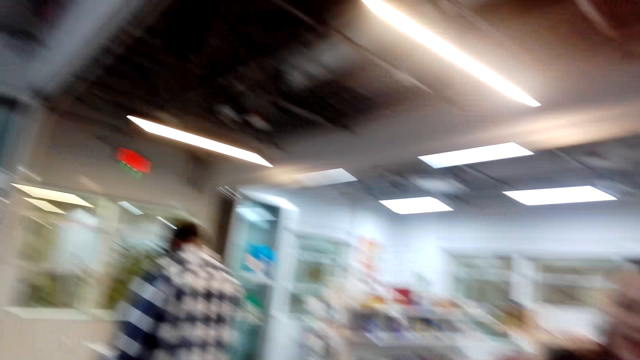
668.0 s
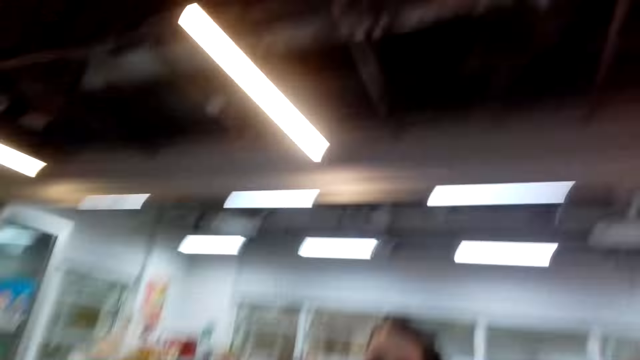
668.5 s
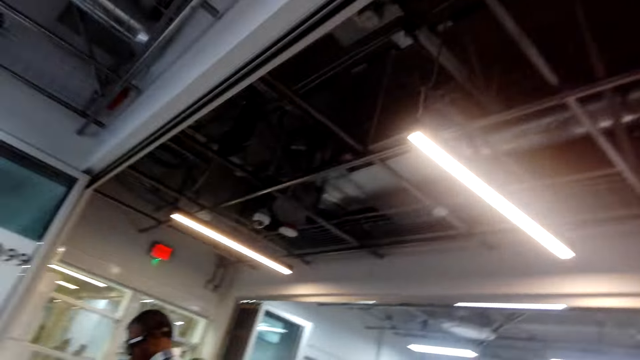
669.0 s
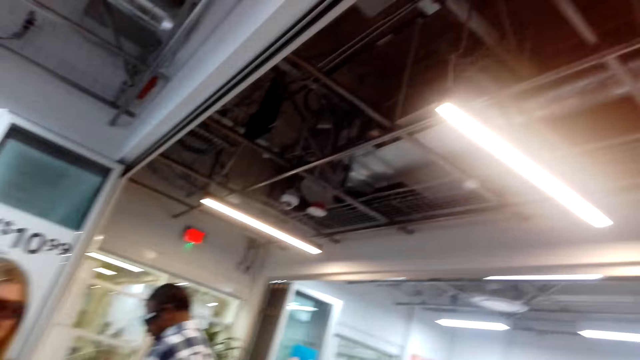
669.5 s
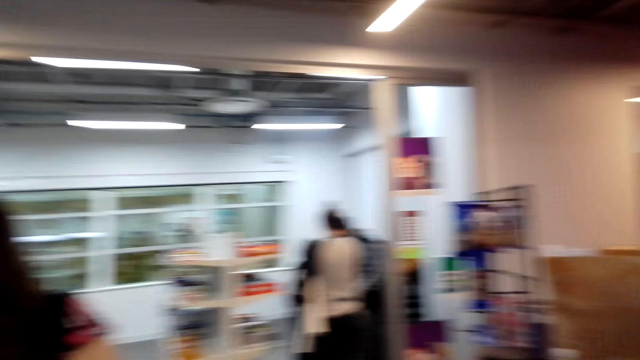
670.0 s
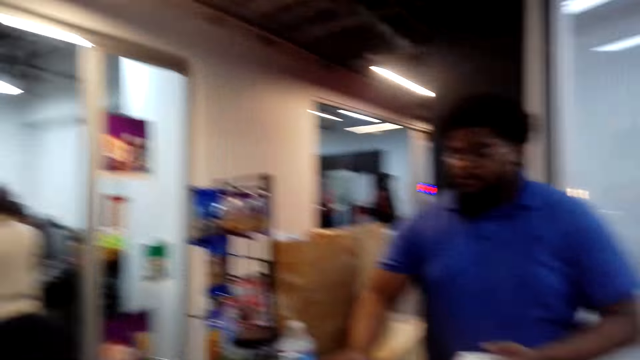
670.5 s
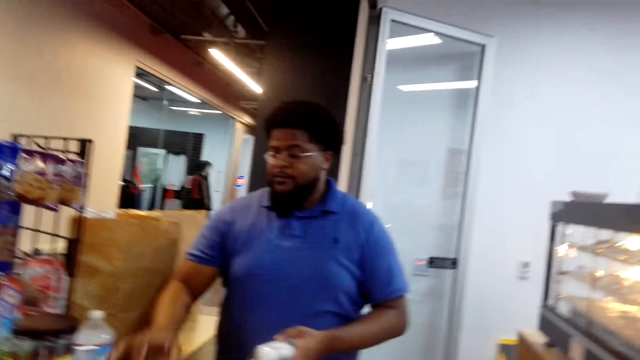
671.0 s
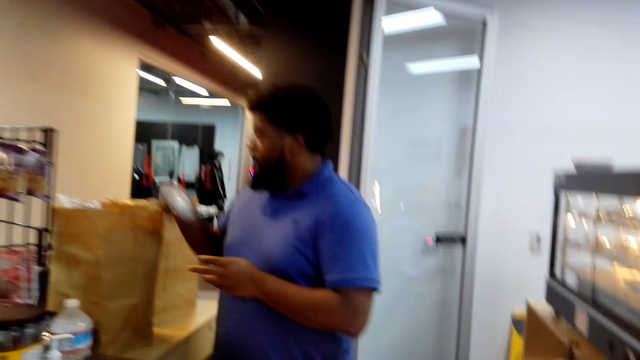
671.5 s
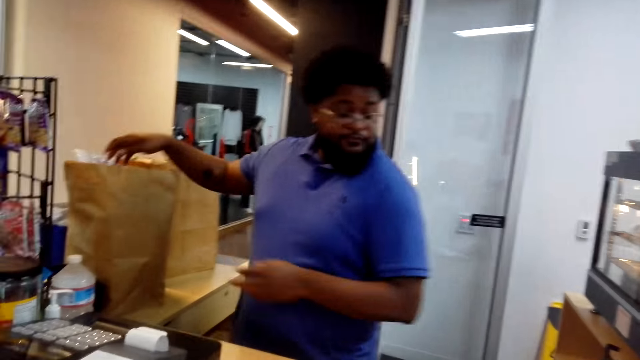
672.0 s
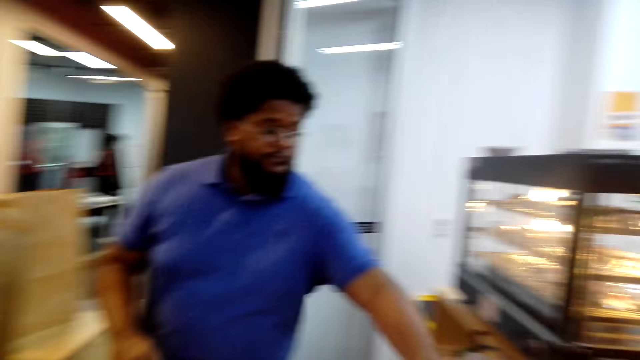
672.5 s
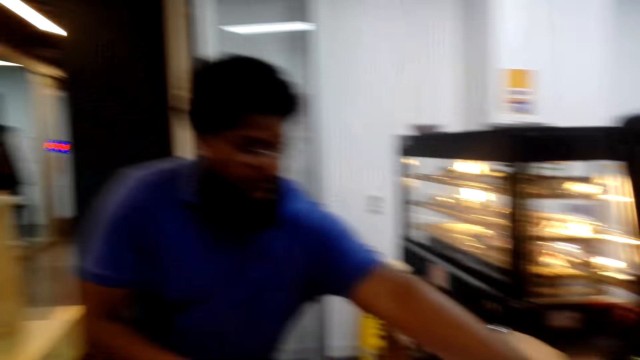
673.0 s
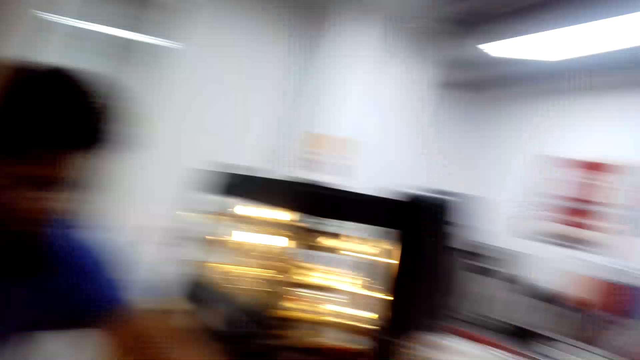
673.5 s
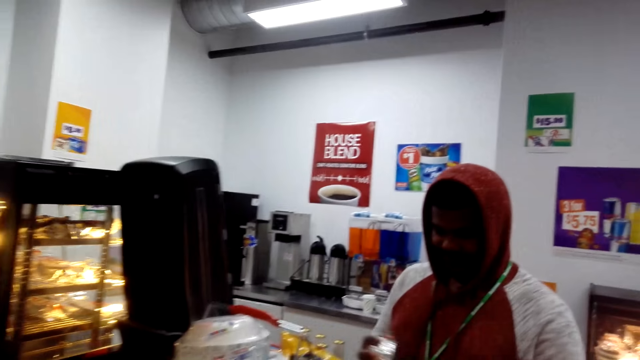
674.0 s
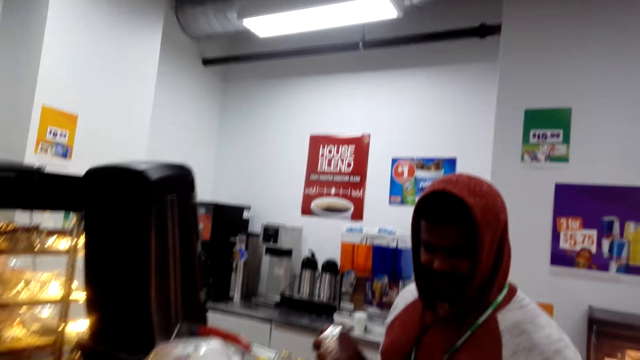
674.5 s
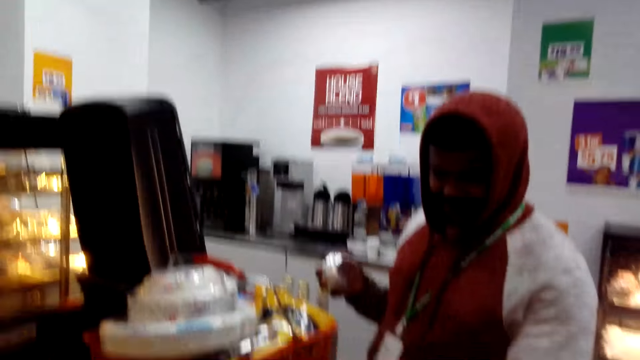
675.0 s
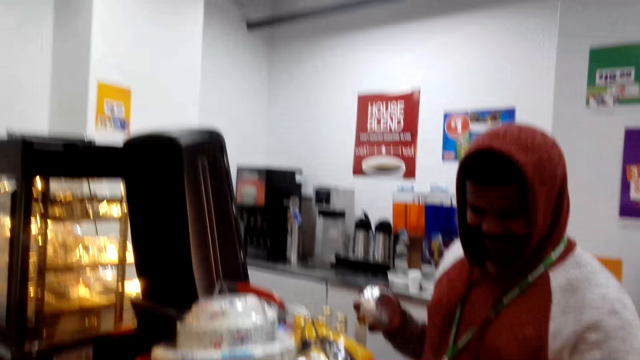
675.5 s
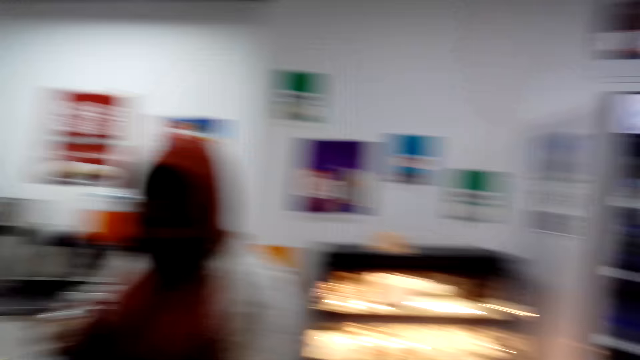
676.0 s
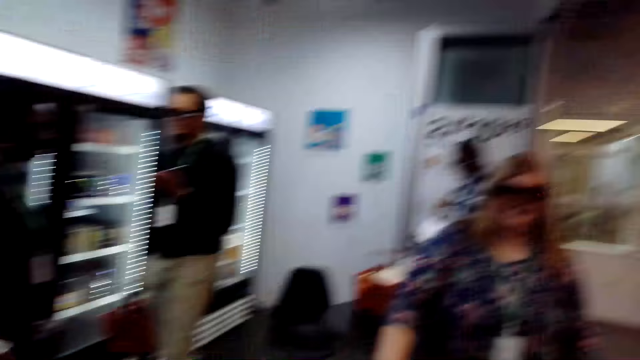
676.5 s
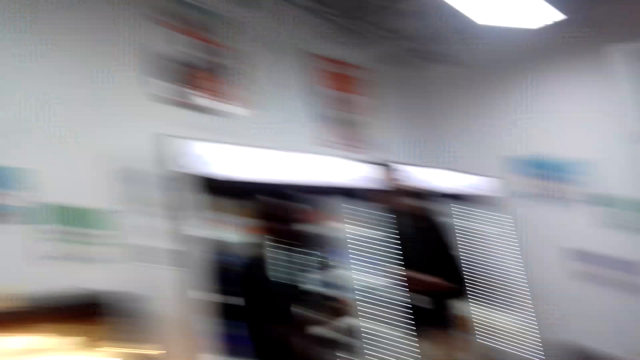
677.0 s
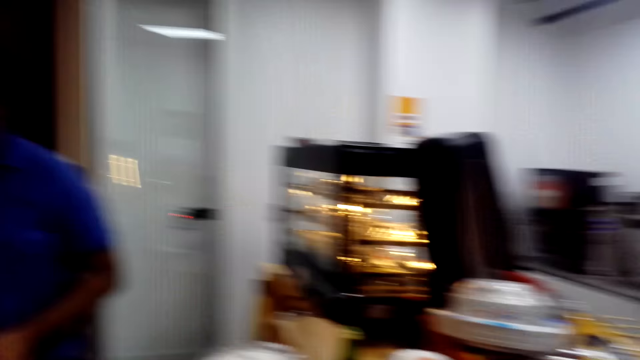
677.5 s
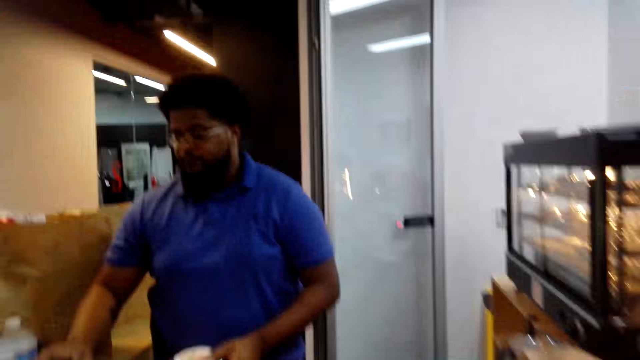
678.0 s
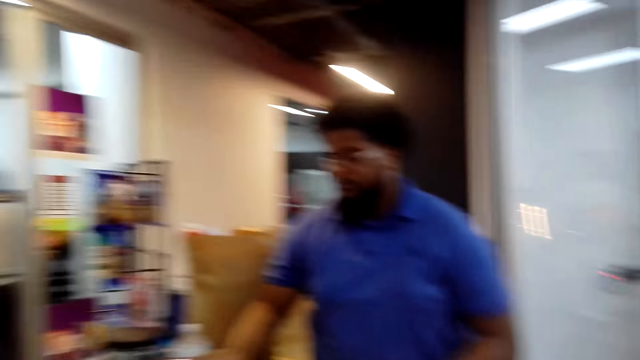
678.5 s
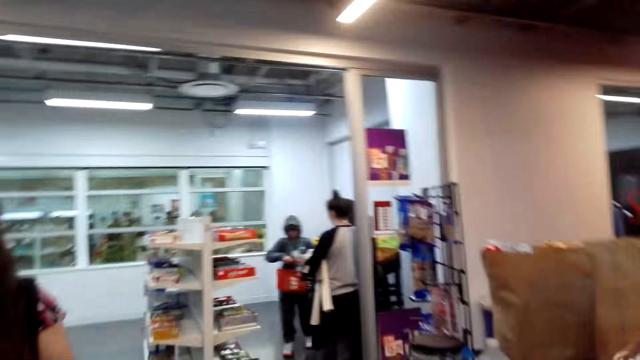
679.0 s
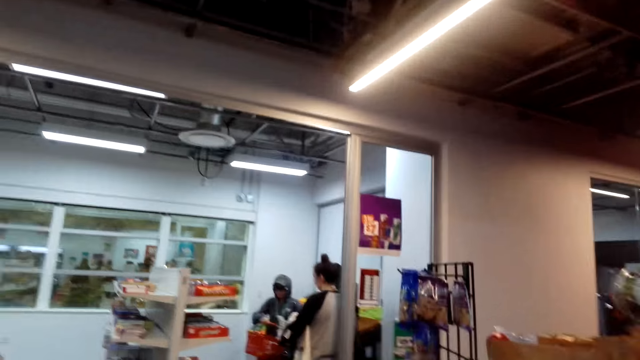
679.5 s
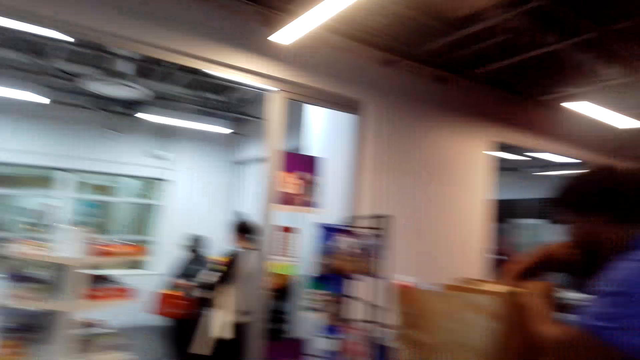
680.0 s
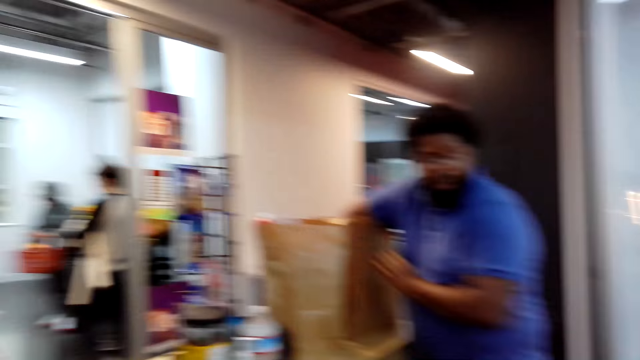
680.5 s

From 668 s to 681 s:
The camera wearer looks around the shop. A man packs items and picks items. Another man stands in the shop. The camera wearer looks around the shop. The first man packs items. The camera wearer looks around the shop.

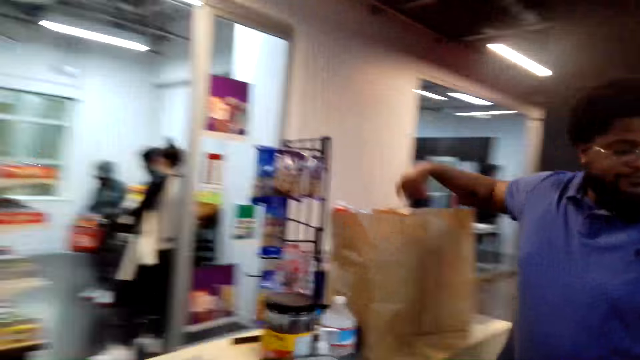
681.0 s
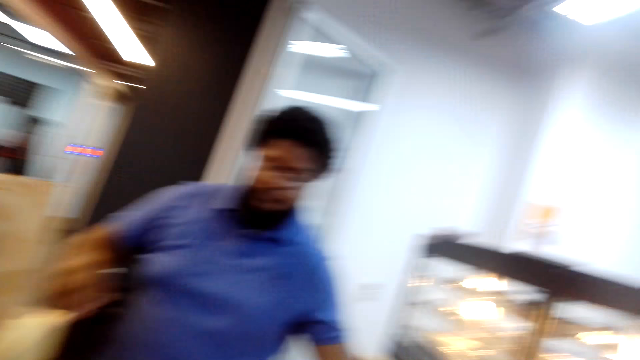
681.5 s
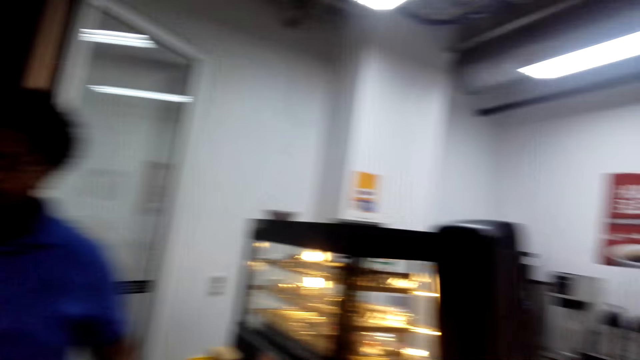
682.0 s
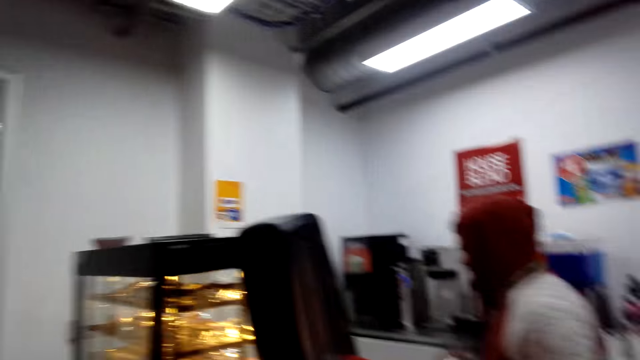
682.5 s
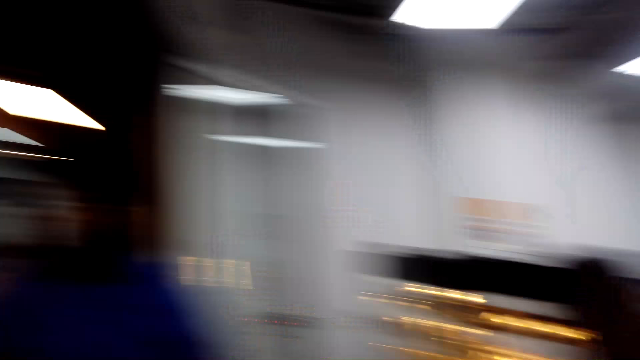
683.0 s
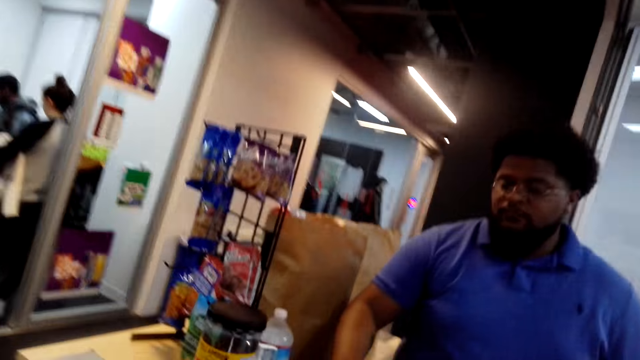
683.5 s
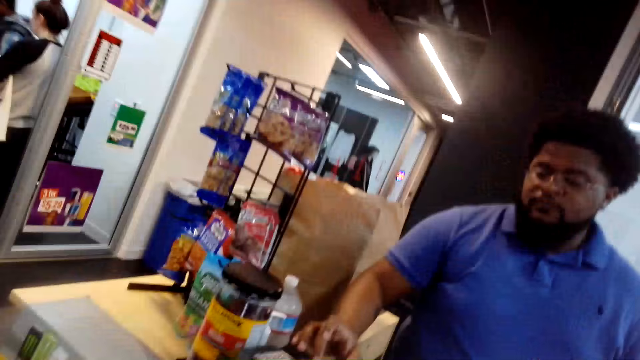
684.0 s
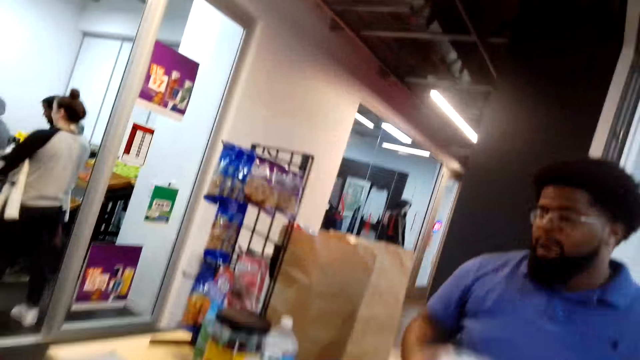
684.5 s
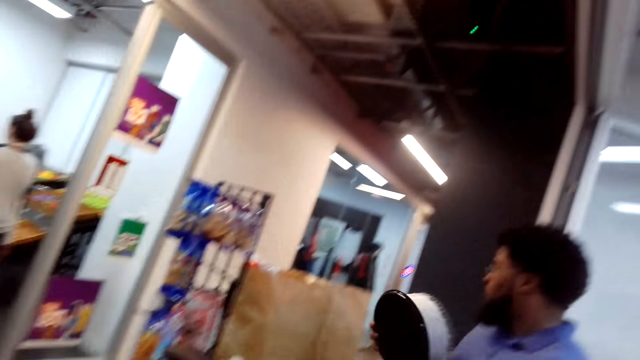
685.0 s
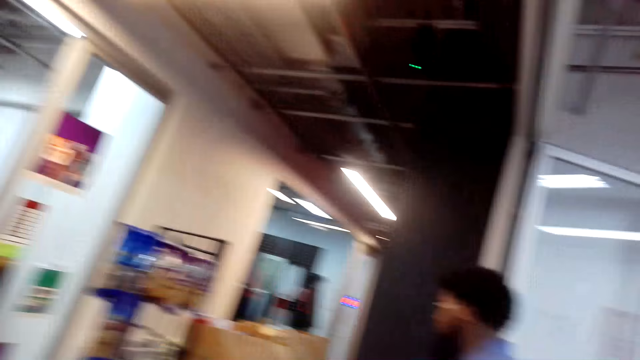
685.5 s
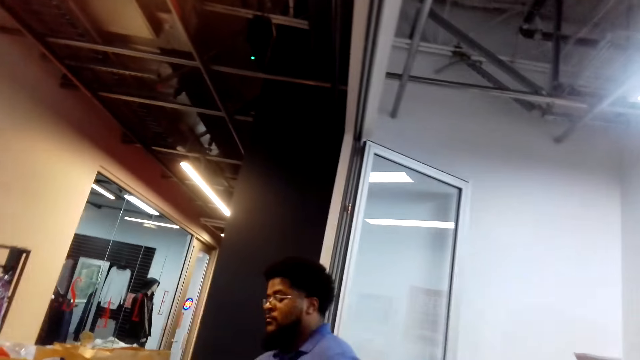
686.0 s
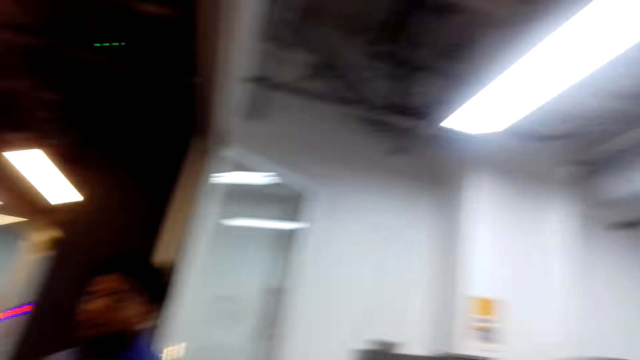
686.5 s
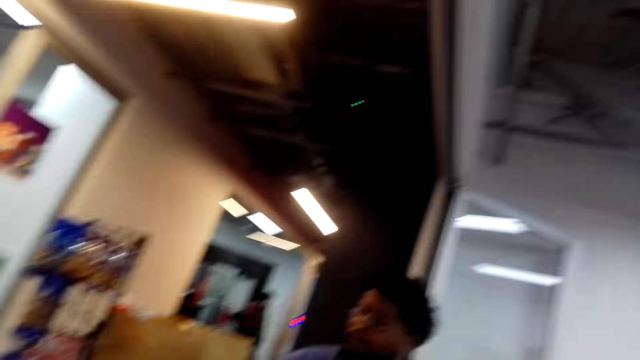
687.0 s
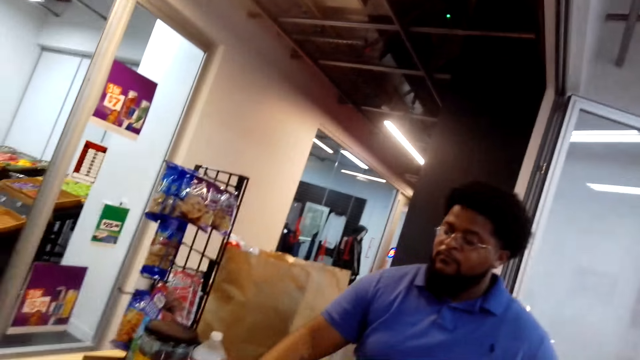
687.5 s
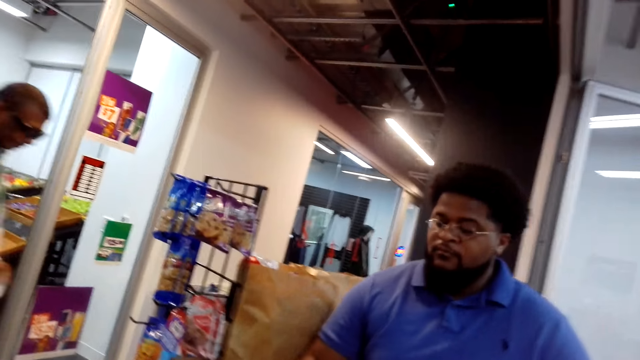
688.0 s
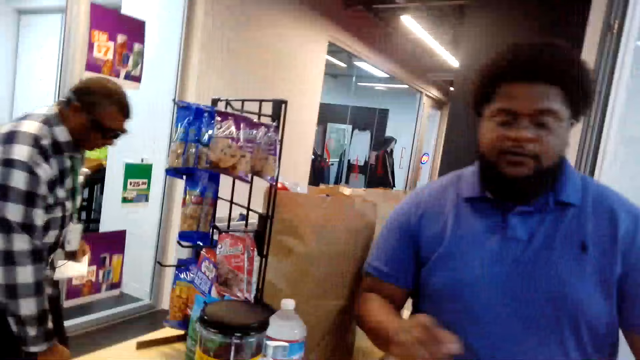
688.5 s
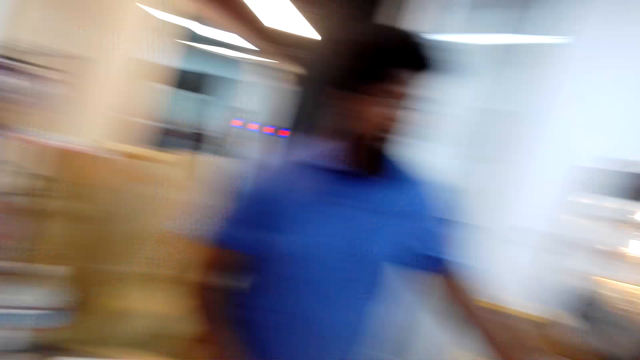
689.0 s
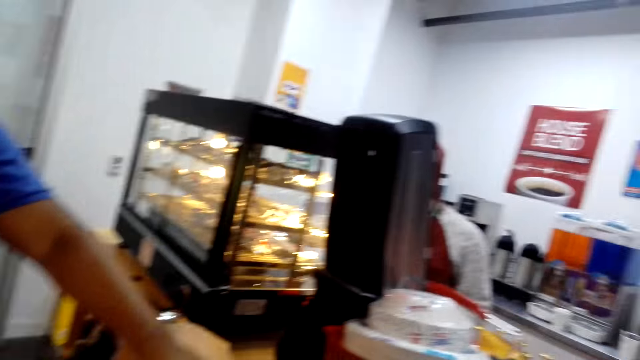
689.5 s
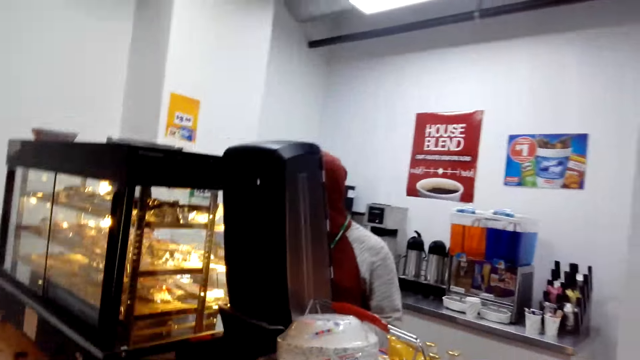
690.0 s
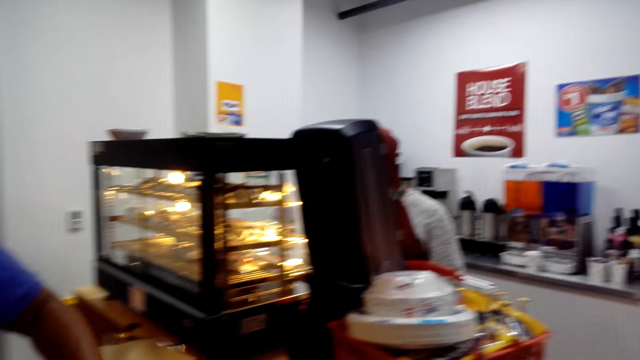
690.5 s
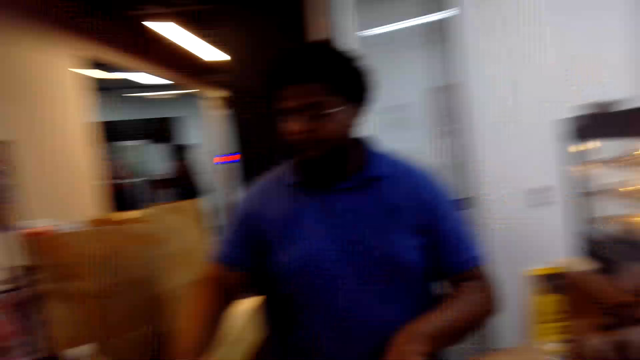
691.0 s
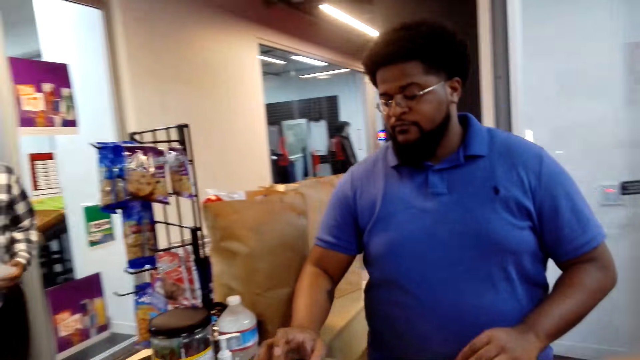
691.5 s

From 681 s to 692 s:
A man picks items, uses the cashier machine and walks around the counter. The camera wearer converses with the man. Another man stands in the shop.
